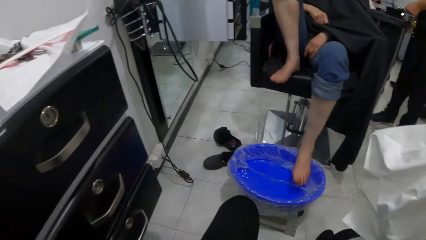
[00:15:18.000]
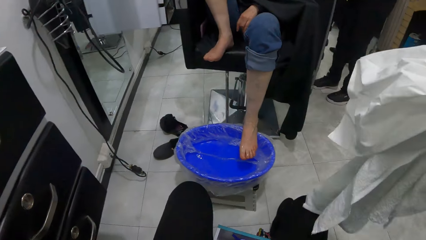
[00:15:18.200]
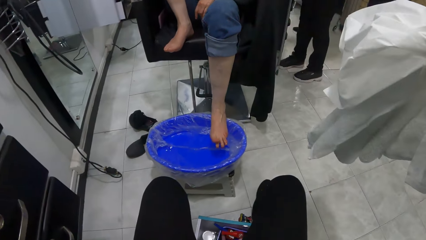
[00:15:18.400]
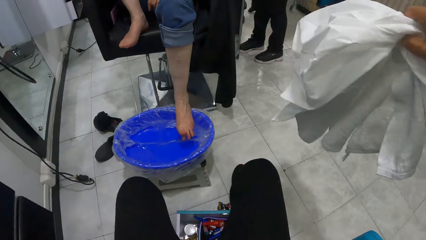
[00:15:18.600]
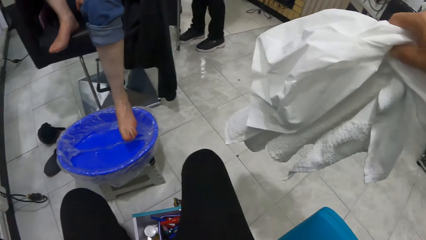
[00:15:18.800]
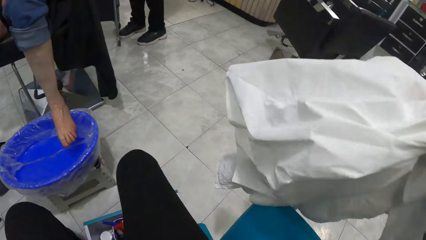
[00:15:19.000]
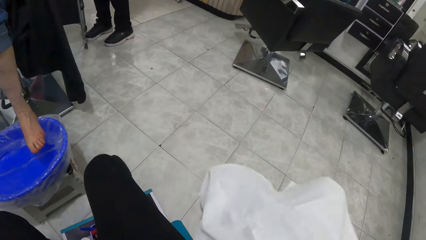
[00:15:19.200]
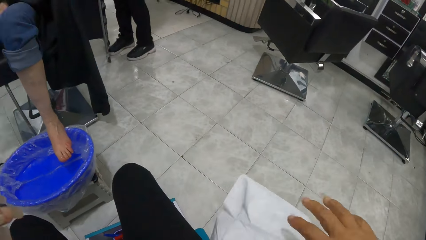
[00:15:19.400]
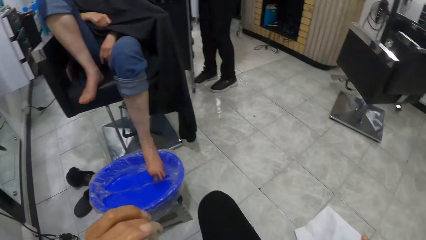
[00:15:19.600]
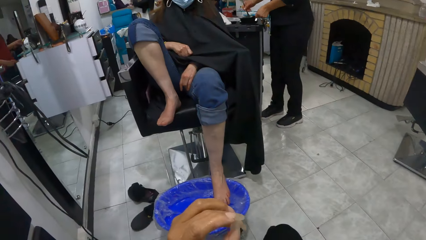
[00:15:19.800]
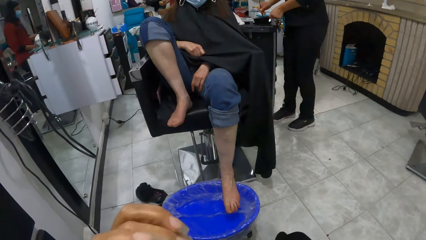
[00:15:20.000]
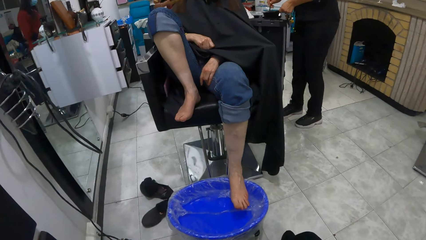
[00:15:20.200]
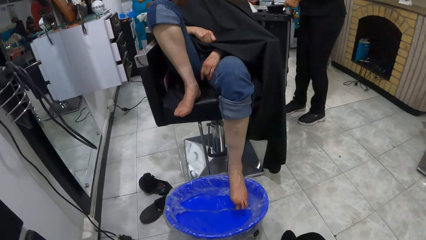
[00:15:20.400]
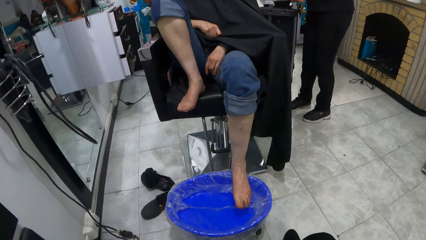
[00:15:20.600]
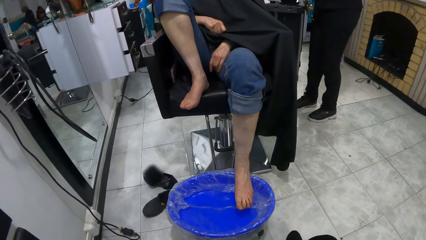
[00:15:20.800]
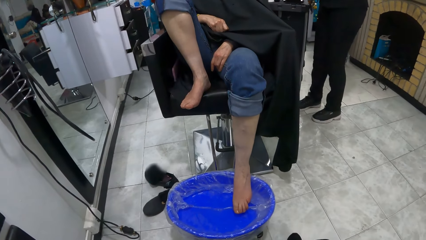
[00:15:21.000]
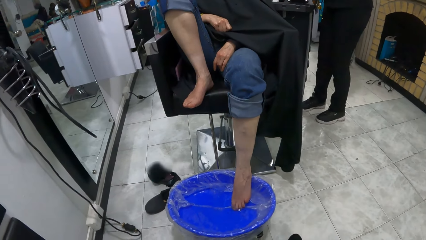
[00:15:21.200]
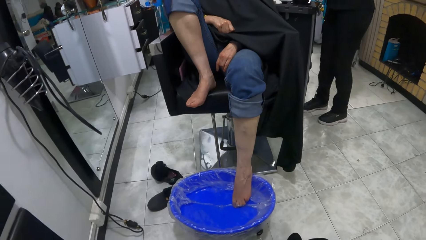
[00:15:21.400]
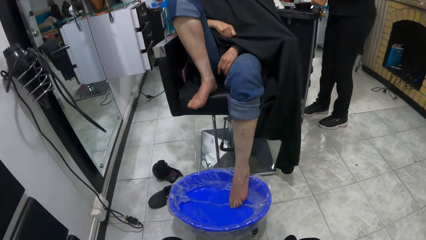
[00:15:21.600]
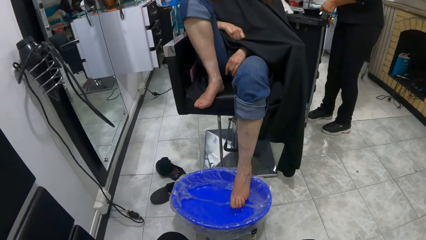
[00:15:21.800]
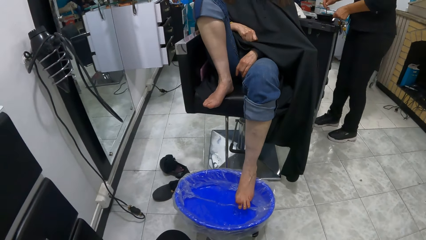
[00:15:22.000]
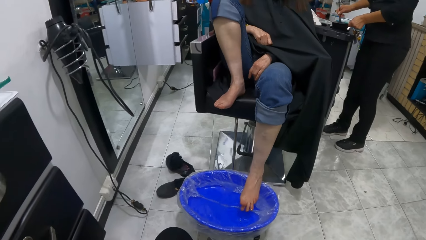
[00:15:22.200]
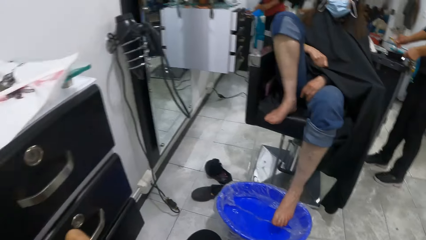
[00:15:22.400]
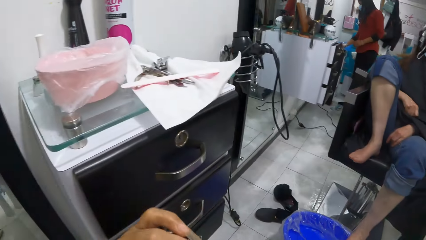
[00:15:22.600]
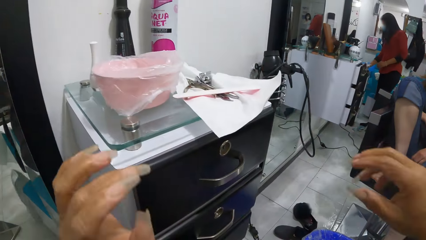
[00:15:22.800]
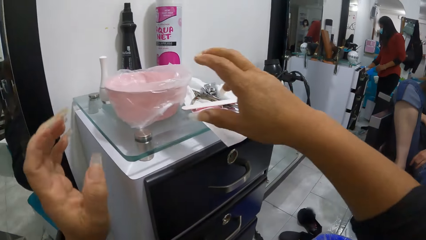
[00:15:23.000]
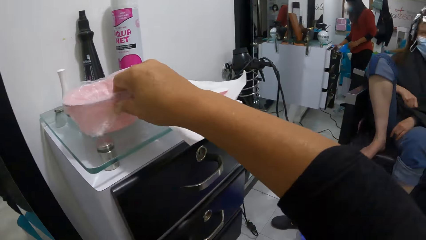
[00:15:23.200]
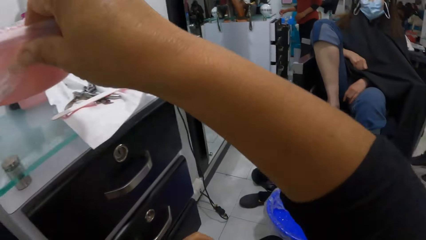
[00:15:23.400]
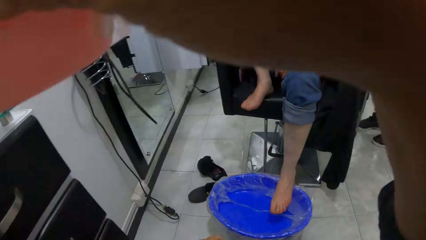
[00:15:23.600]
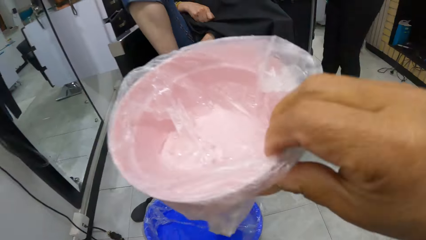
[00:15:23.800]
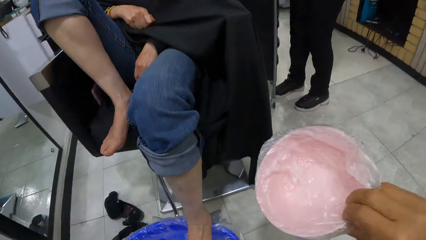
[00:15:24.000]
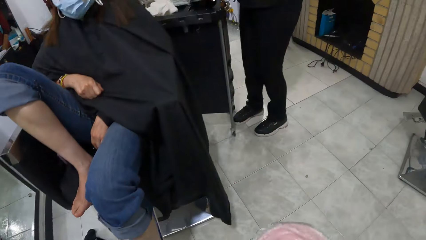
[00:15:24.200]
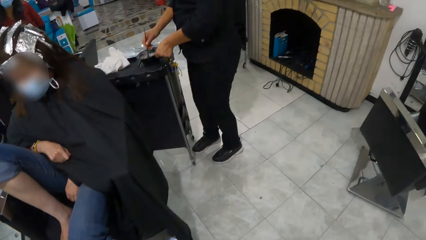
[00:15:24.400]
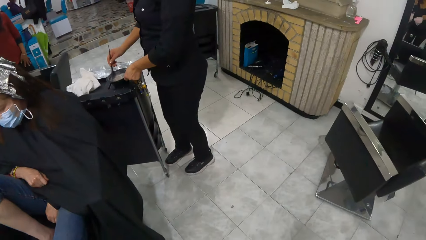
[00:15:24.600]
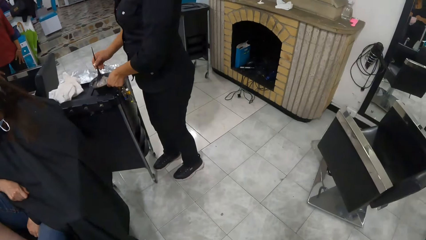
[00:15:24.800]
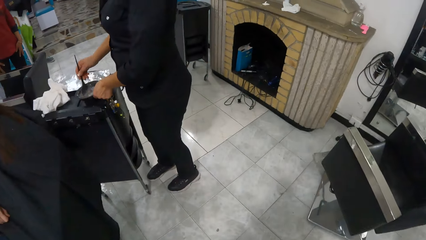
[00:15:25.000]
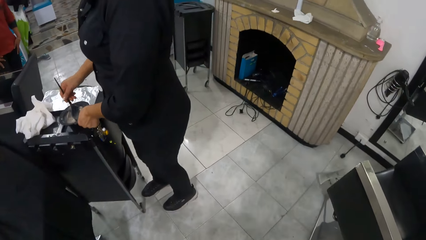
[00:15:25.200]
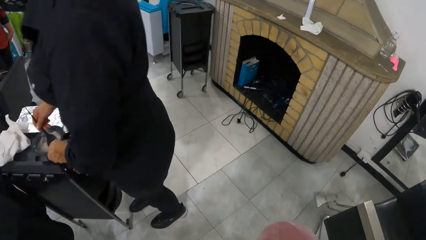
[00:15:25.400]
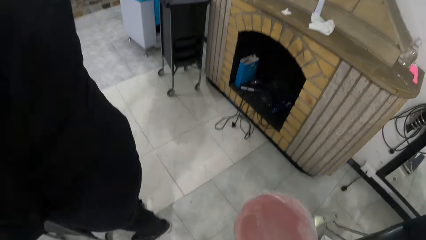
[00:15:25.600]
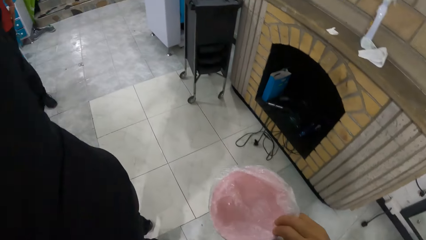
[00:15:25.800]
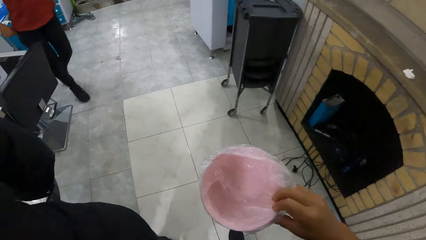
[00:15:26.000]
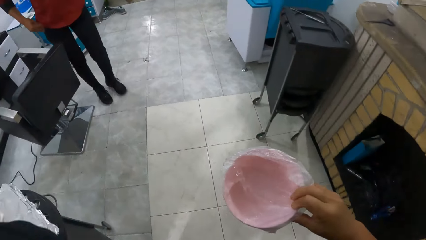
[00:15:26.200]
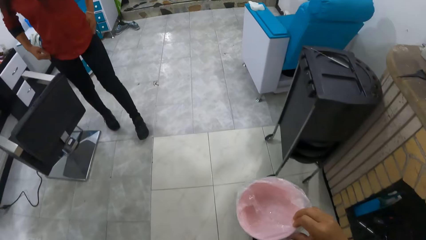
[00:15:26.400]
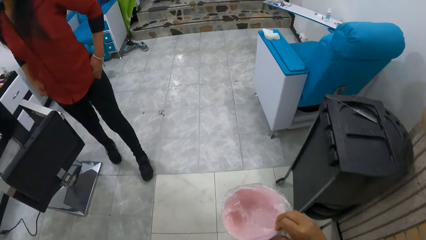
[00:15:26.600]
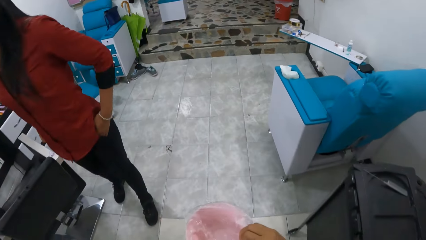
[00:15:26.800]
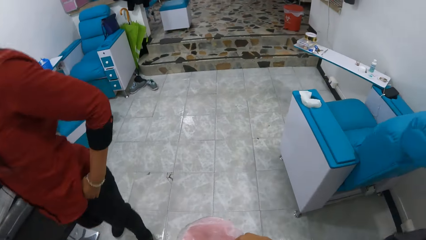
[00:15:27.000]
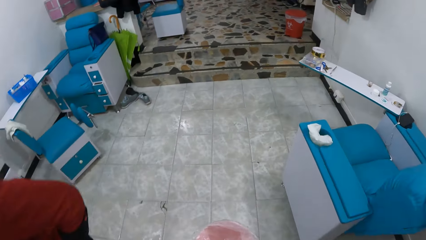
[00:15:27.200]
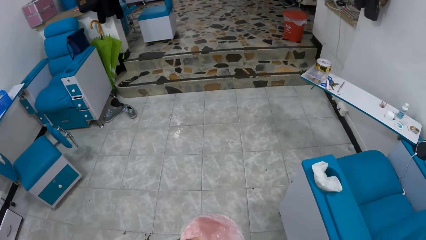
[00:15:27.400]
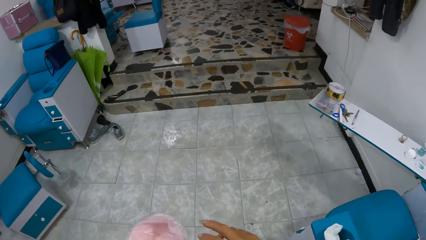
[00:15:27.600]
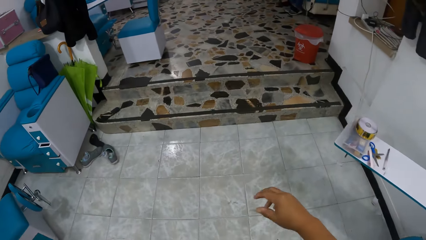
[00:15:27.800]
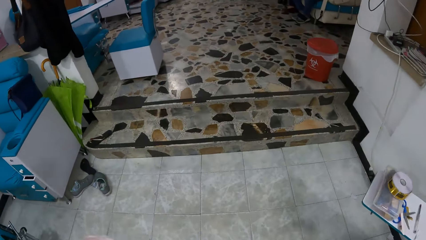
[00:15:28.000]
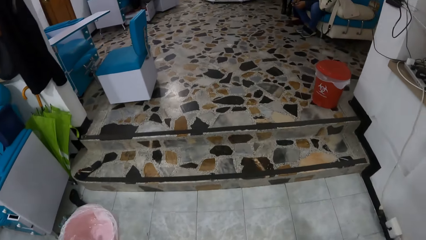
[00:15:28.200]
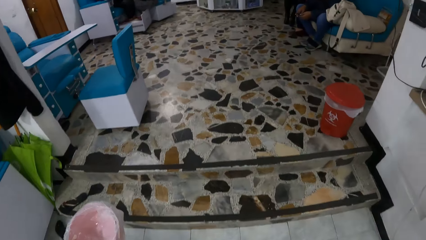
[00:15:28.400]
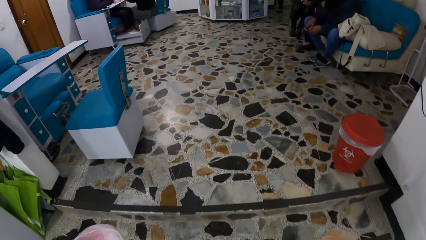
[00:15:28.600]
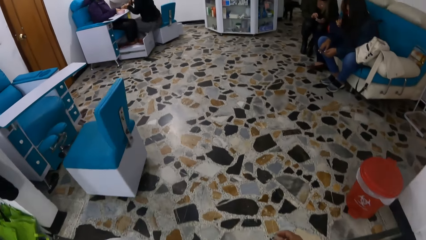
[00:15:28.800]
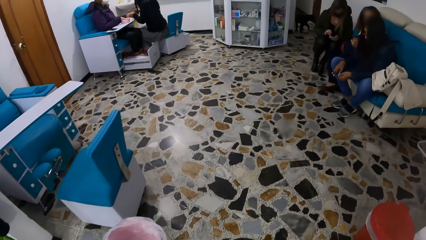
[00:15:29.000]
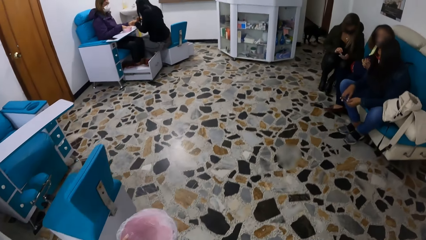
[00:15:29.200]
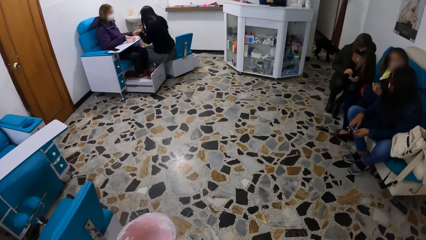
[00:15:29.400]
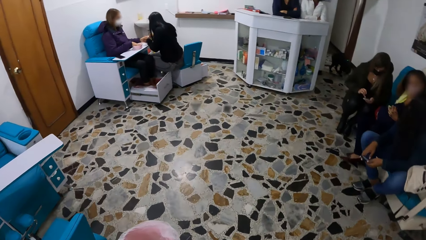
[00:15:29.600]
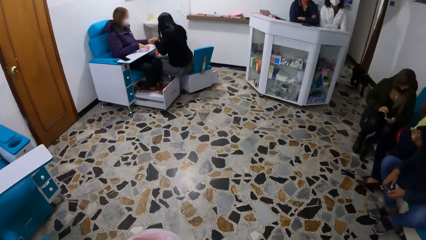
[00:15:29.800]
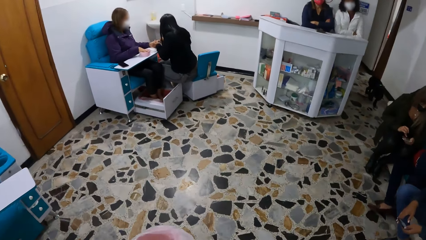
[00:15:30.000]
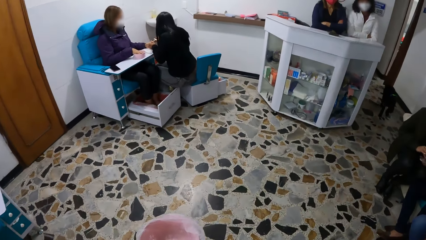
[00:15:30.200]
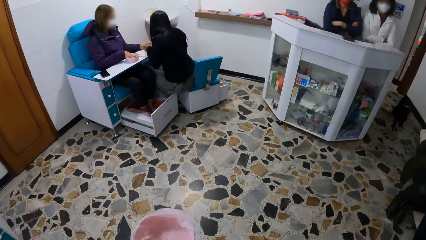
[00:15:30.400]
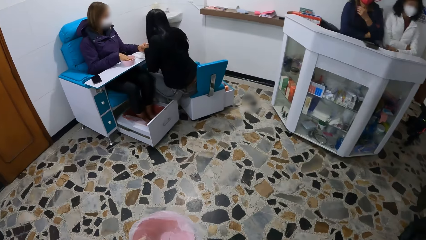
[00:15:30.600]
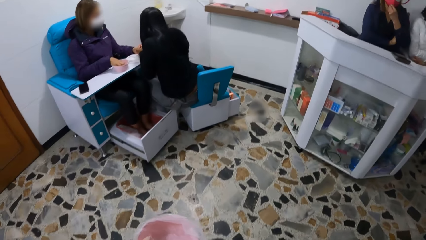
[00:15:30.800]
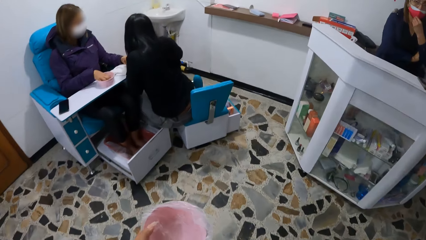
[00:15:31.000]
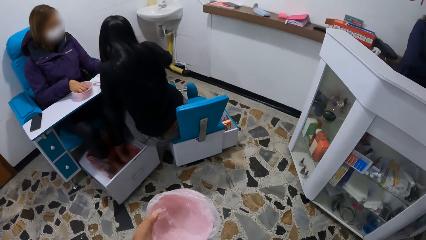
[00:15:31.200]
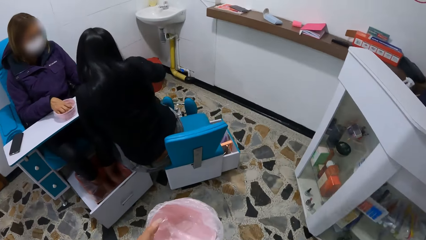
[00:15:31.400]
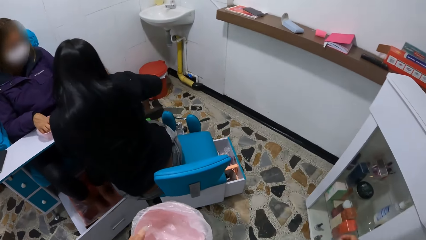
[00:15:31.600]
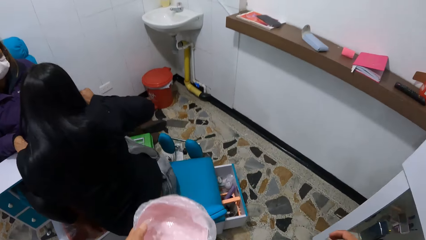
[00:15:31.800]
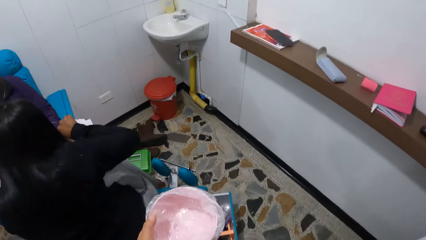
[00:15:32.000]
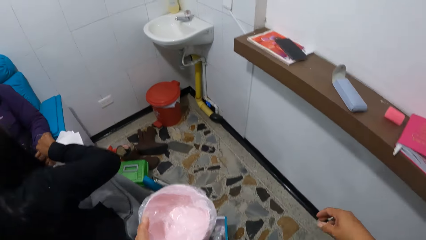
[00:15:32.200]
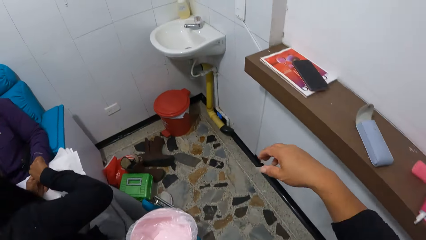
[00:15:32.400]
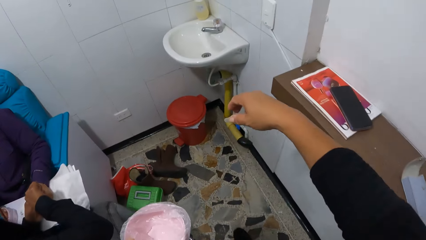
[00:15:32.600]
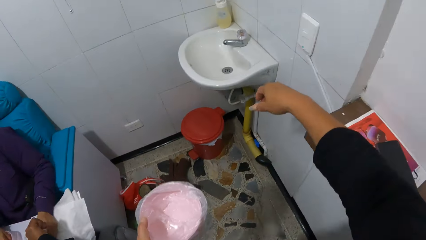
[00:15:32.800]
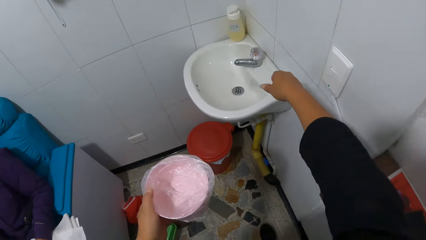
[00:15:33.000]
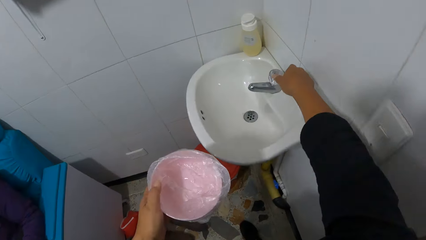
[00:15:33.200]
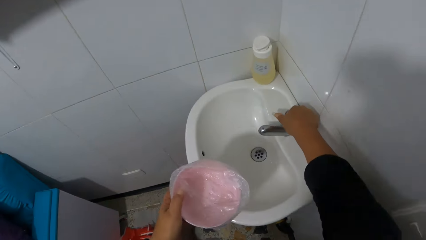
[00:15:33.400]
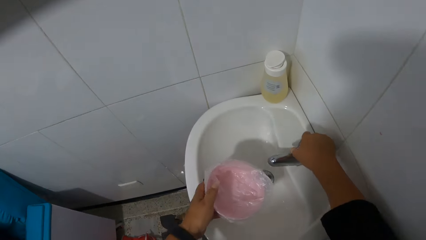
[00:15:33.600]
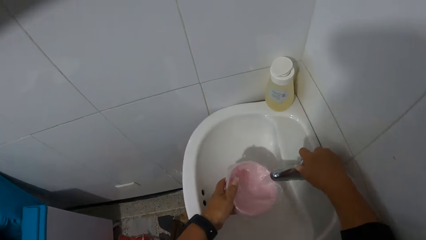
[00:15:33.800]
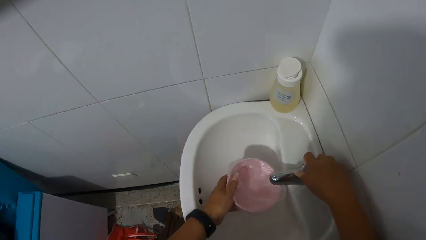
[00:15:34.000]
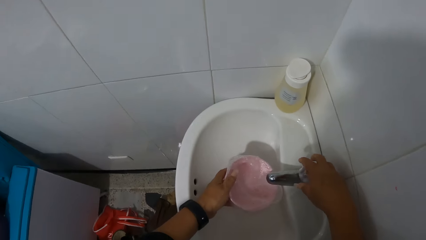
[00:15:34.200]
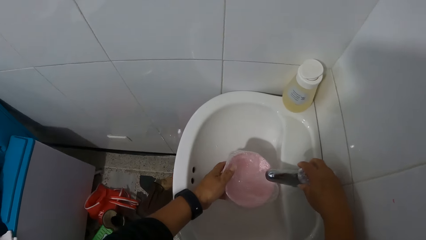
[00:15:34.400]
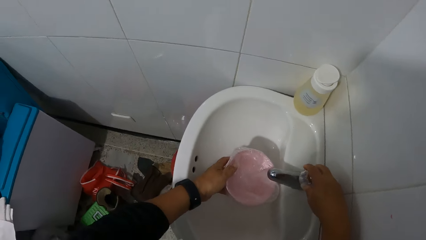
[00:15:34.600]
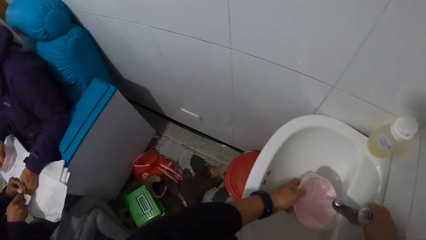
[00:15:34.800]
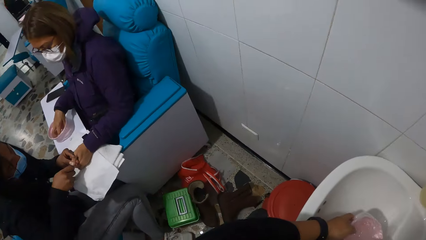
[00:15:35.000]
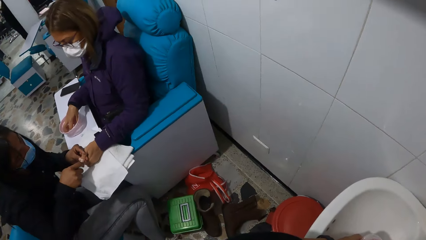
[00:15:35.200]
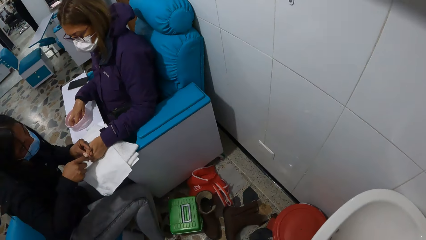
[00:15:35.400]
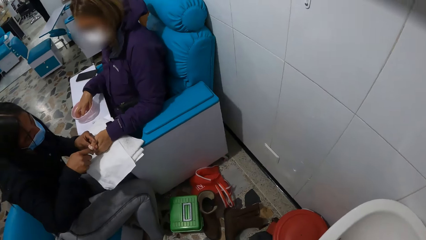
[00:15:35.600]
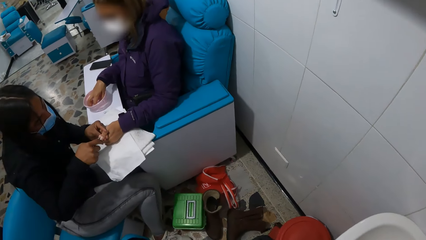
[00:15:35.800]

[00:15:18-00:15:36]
The camera wearer places the bottle of nail polish on the cabinet with her left hand. She holds a towel. She drops the towel on her chair with her right hand. She picks up the bowl or container from the cabinet with her right hand. She walks to a sink. She walks past a woman. She transfers the bowl from her right hand to her left hand. She opens a sink tap with her right hand. She holds the bowl under the sink tap with her left hand. She puts water in the container.
